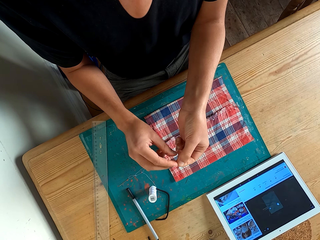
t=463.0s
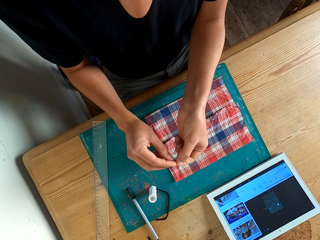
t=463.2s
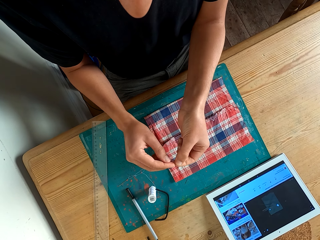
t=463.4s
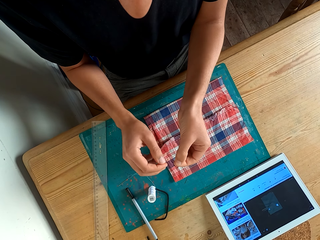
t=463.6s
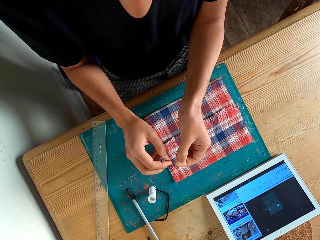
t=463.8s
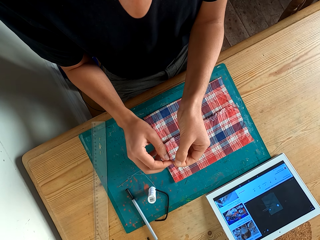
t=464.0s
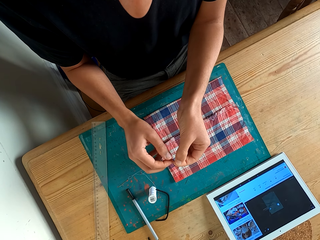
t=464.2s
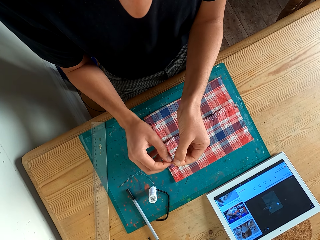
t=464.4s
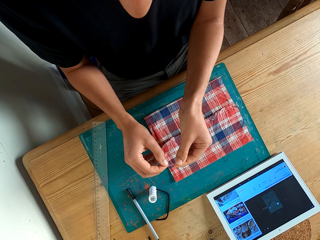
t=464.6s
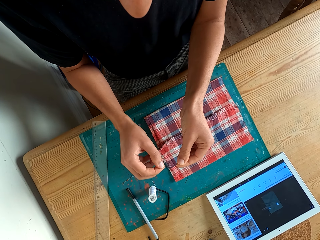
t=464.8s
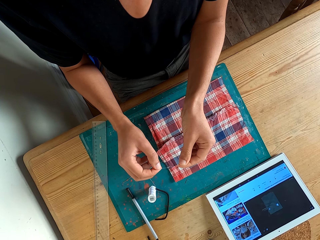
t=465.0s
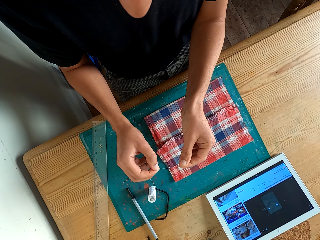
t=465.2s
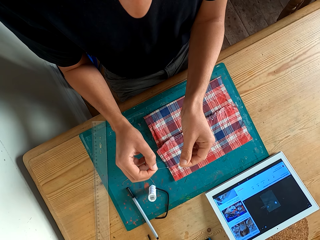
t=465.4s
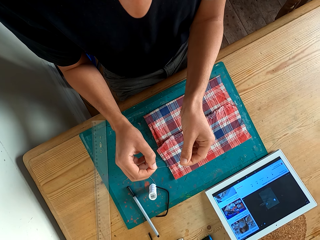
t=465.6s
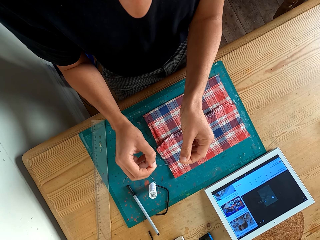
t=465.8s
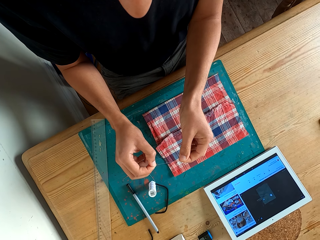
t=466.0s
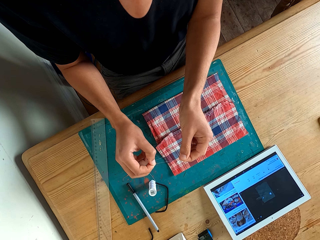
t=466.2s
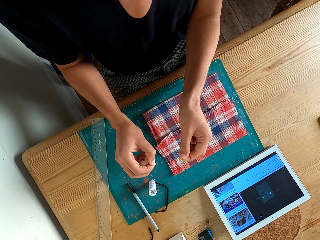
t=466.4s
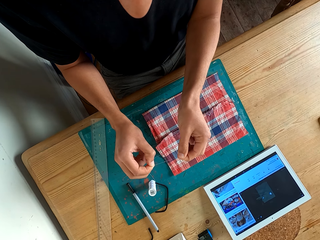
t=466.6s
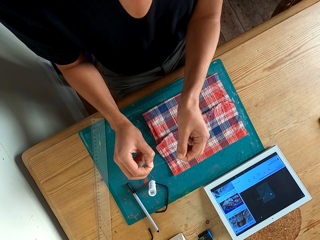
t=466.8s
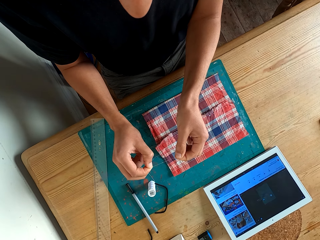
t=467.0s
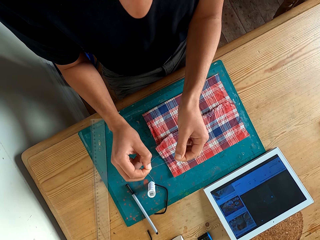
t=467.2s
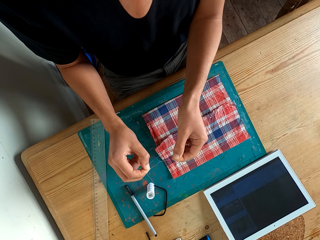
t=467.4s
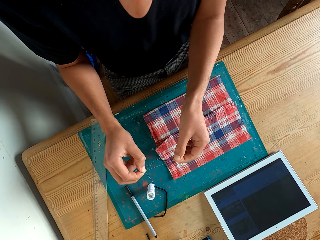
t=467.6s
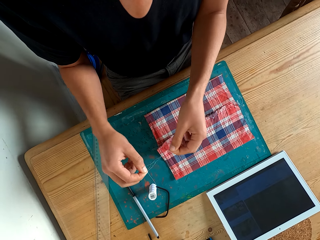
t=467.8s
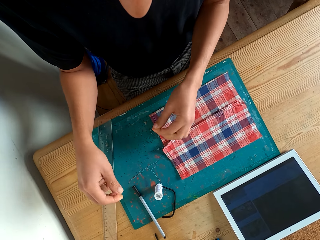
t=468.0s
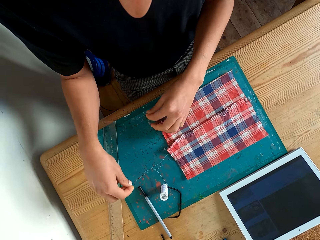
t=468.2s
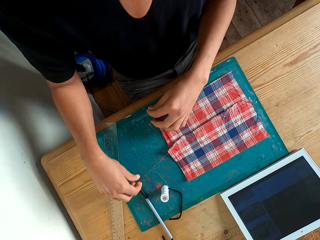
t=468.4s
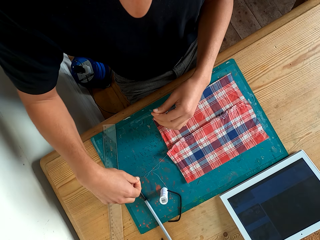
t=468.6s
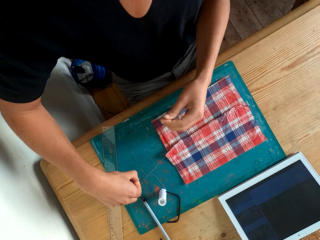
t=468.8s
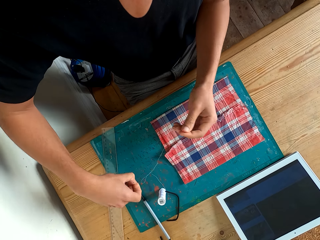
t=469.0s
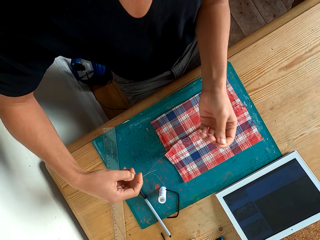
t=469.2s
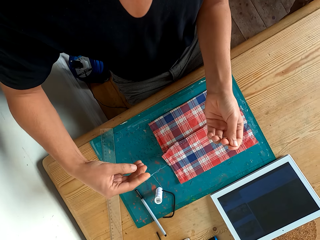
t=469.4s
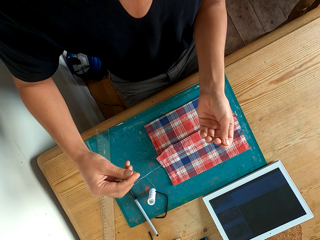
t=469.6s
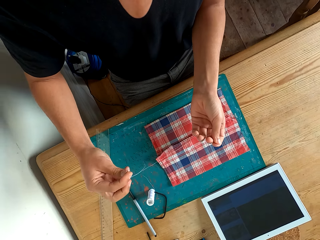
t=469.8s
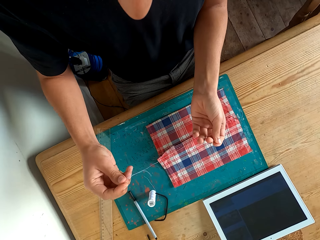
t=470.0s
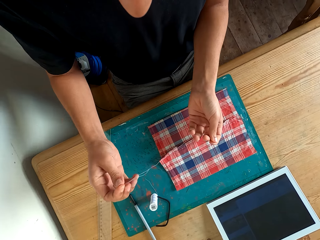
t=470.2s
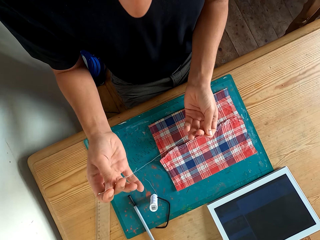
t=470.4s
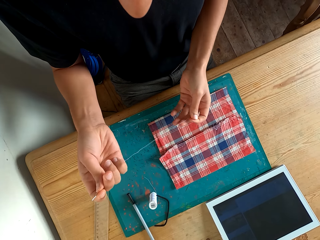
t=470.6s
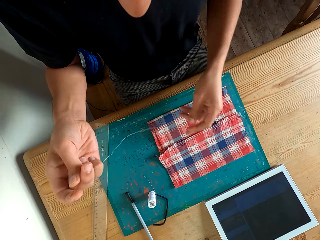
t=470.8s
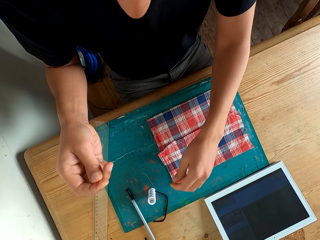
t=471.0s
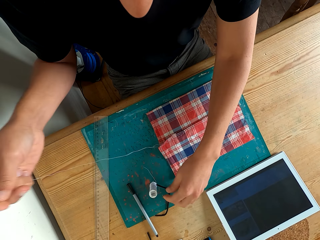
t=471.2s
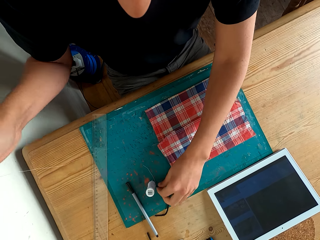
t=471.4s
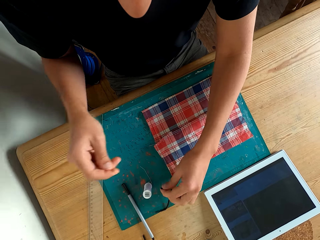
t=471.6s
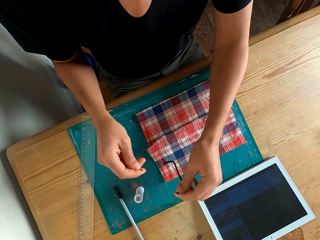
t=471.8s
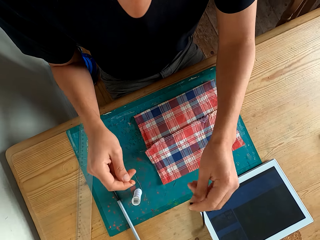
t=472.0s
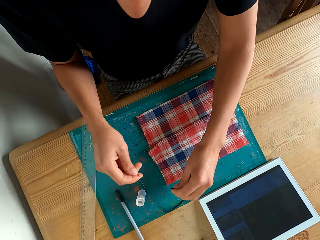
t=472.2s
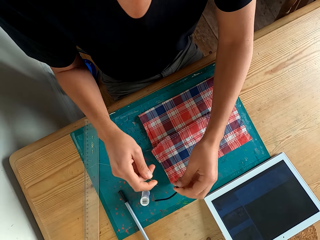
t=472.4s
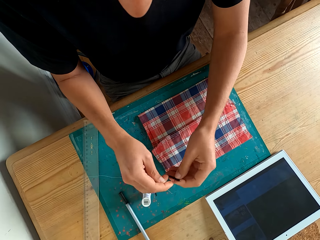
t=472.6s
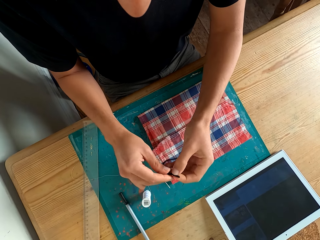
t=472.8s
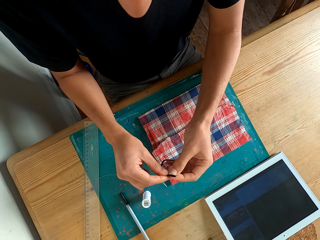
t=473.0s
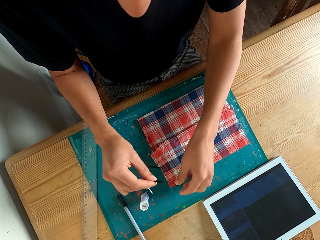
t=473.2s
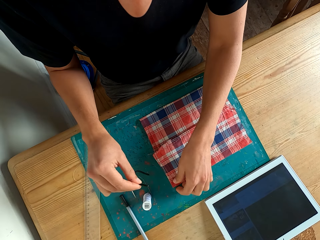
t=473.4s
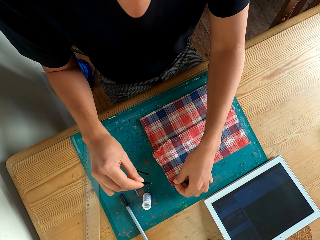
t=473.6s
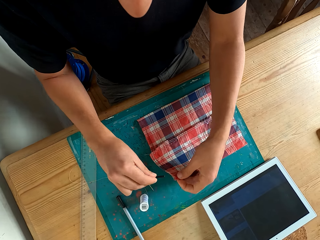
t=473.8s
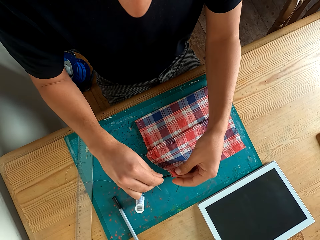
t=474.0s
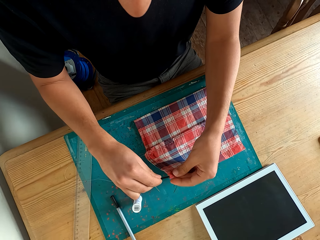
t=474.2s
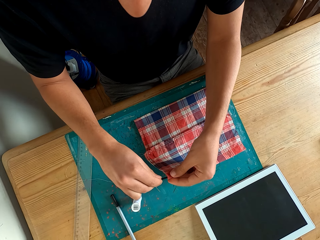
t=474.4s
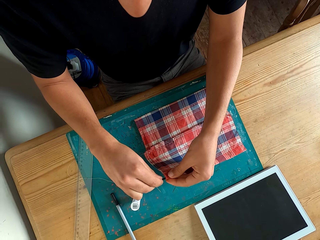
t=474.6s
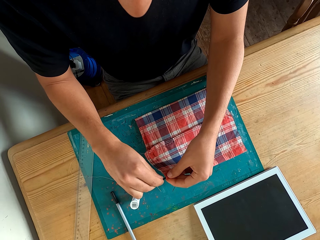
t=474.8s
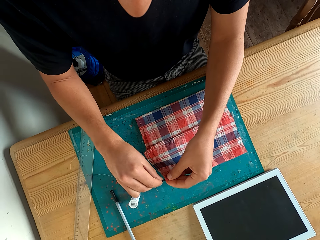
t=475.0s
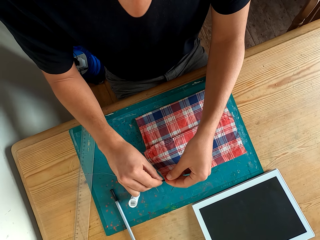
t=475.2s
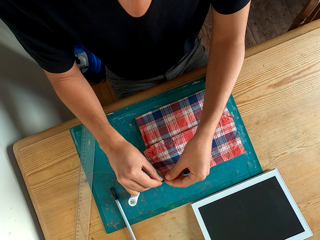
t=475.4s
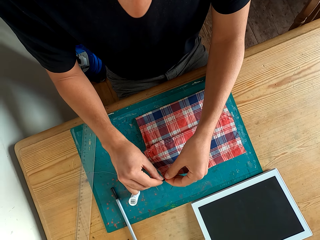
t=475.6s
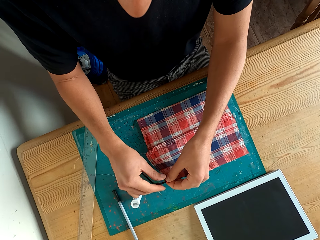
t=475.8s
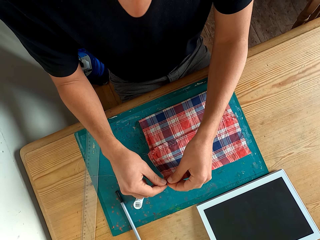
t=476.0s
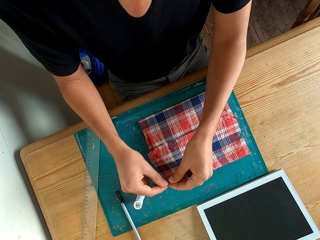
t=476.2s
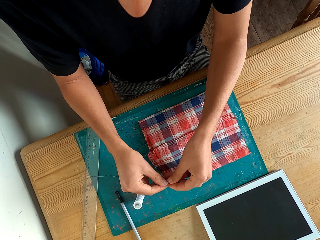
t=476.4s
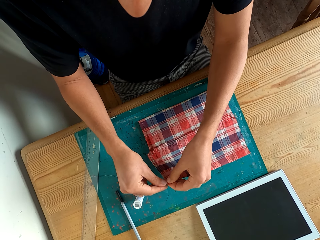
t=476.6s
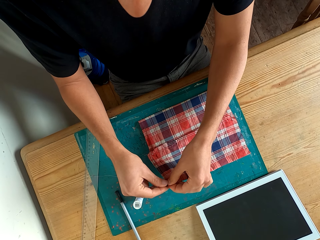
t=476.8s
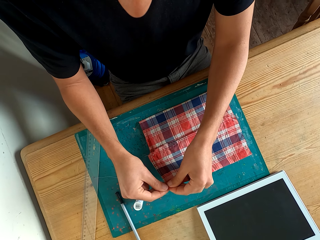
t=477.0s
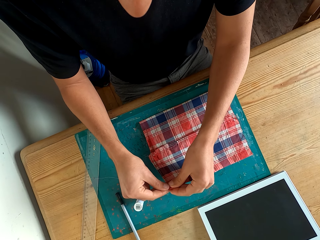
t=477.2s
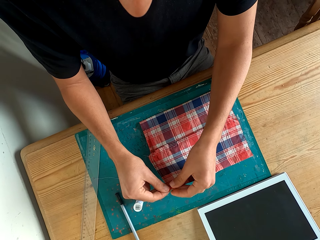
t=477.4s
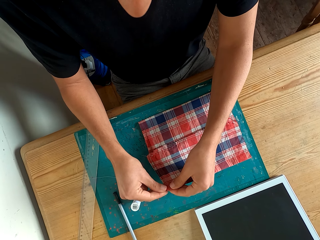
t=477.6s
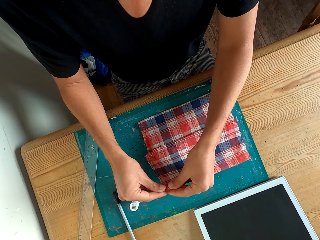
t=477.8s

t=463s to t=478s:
The camera wearer fixes the rubber band on the fabric. They put thread in the fabric.

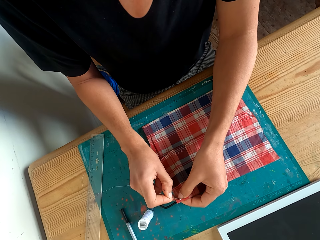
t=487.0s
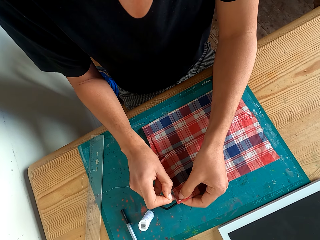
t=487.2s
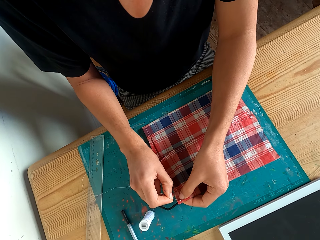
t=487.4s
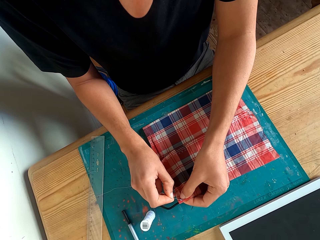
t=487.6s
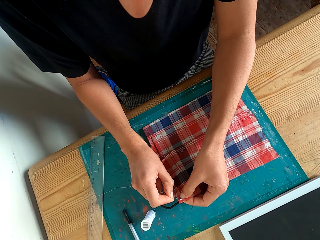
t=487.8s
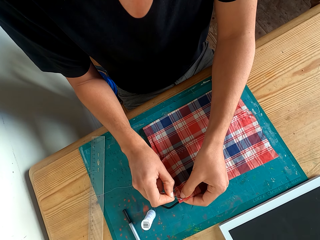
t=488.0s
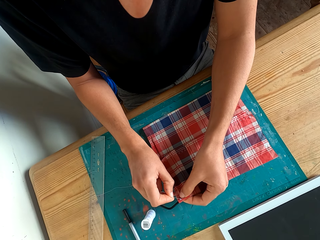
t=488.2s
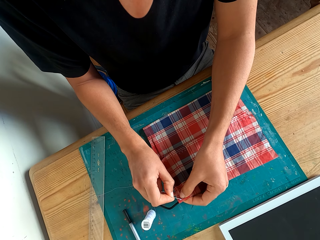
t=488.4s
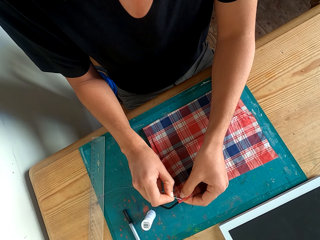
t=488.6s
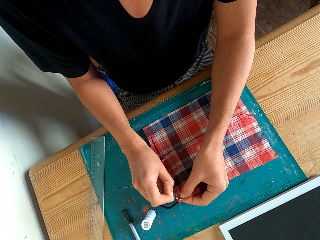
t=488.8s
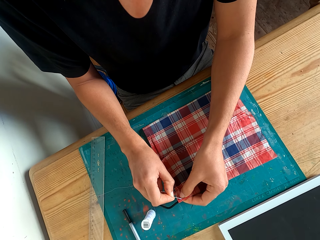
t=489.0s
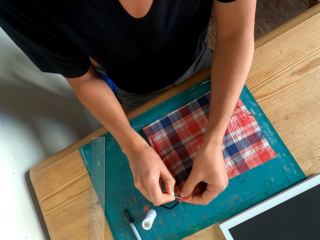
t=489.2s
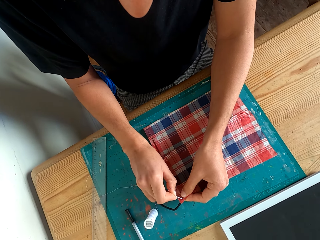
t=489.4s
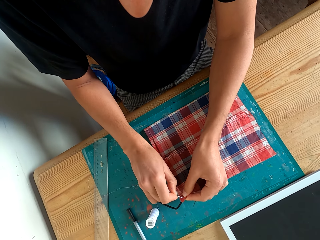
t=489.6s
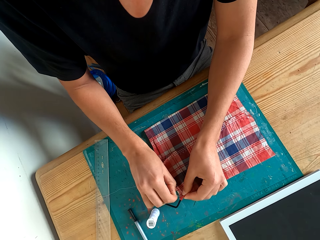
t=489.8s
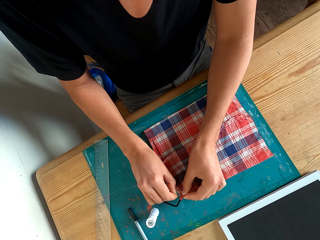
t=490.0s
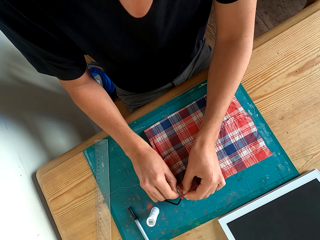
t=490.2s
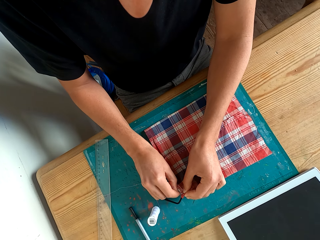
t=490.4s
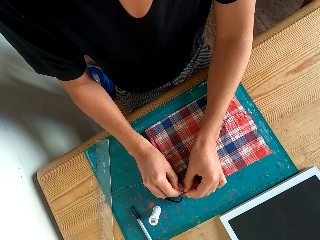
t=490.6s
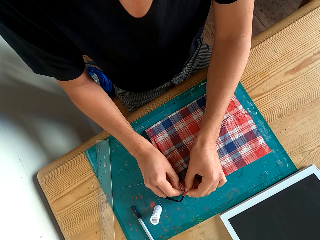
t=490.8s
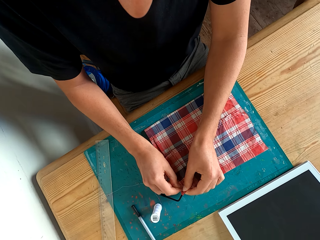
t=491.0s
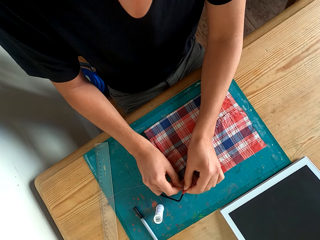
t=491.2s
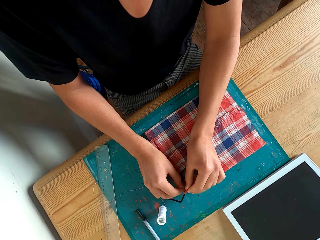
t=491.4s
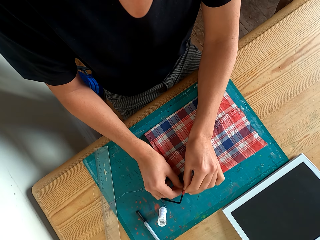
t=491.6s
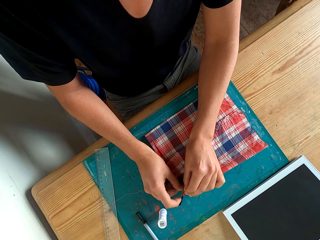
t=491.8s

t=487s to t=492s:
The camera wearer sews the fabric with a needle.

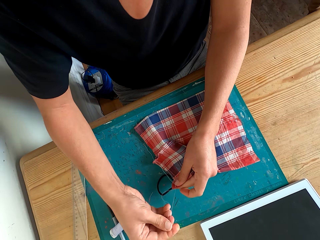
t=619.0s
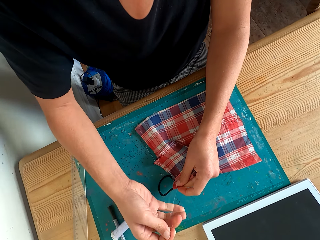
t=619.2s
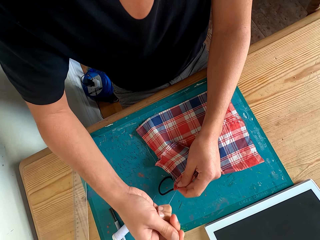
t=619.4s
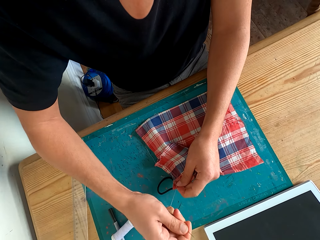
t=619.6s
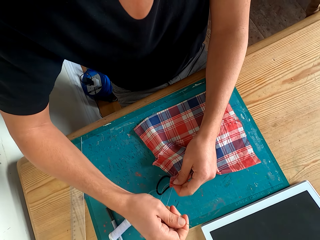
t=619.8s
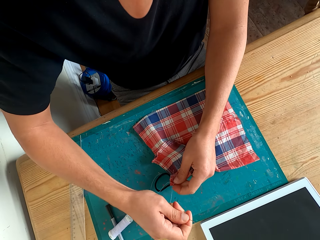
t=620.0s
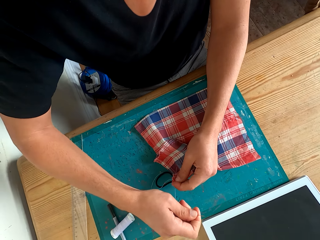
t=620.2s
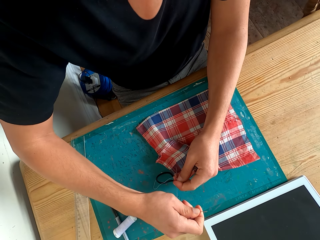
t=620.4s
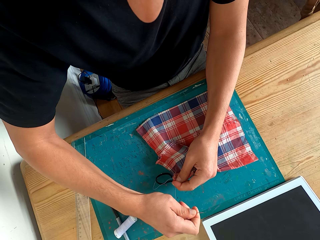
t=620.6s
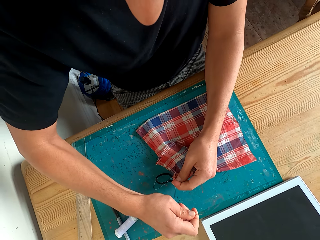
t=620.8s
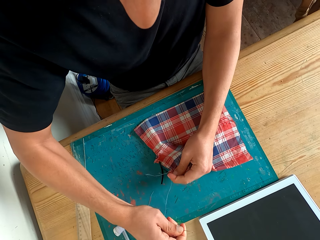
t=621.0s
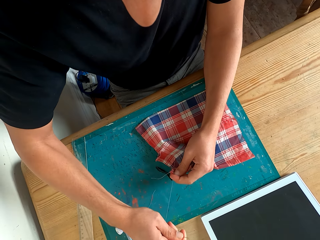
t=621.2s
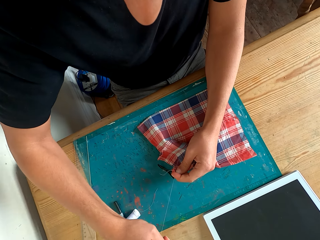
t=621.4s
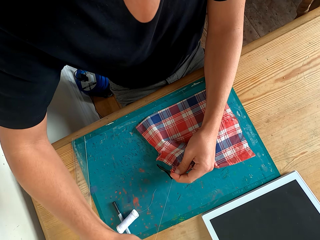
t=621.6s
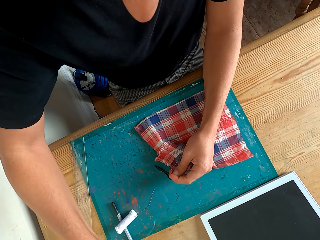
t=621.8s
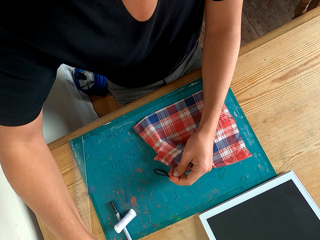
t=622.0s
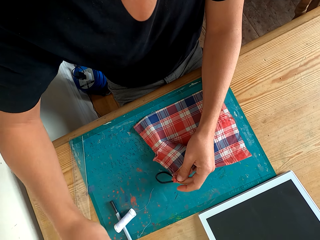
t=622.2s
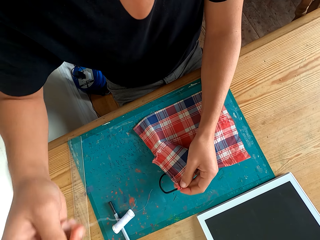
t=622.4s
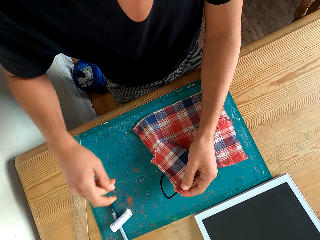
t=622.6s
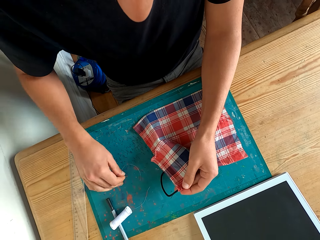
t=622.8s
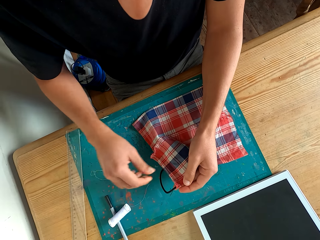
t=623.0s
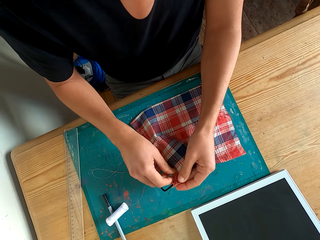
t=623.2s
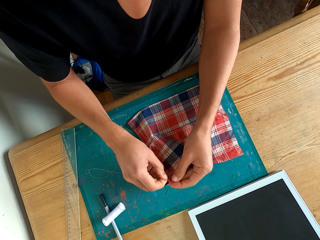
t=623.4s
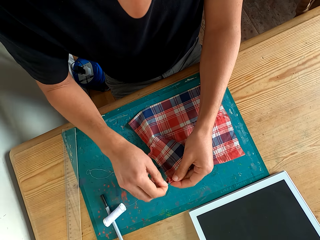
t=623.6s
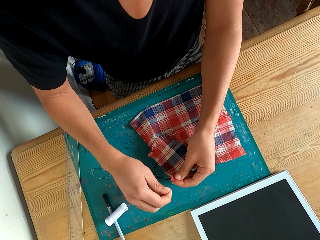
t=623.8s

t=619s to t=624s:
The camera wearer cuts thread with a hand. They place a needle on the table and pull the thread with a hand.
